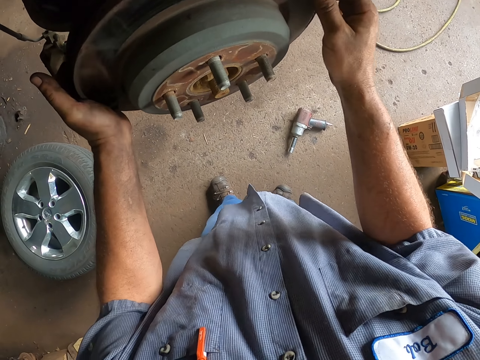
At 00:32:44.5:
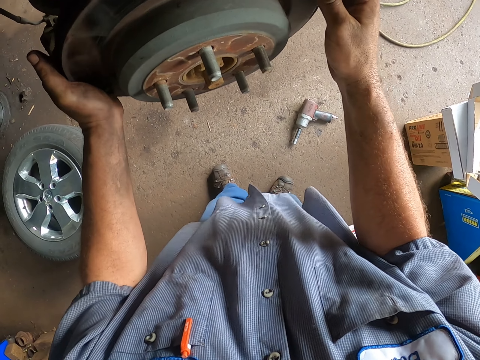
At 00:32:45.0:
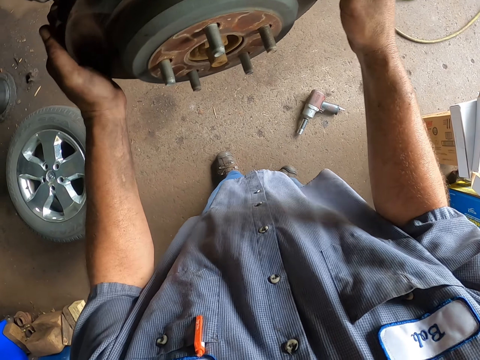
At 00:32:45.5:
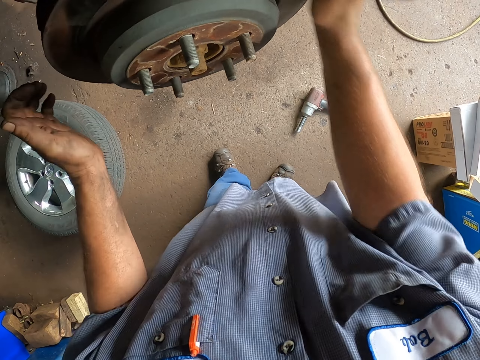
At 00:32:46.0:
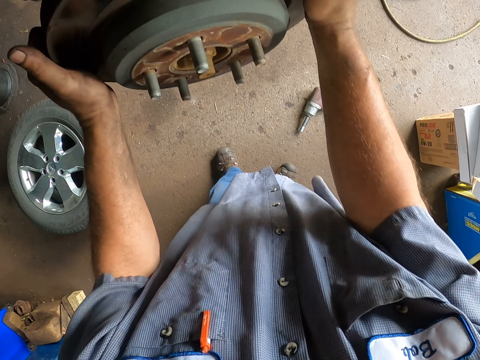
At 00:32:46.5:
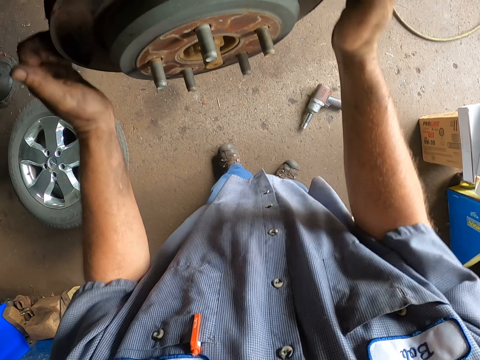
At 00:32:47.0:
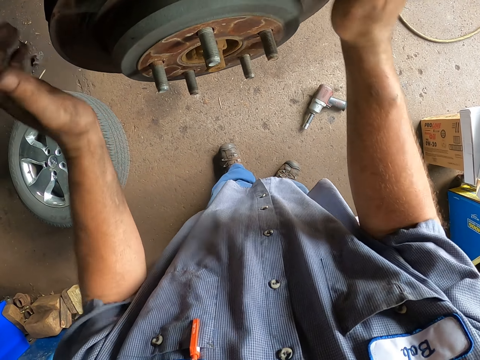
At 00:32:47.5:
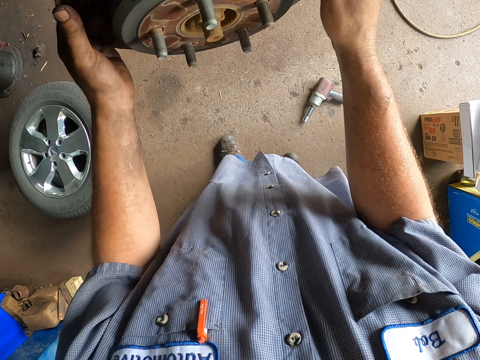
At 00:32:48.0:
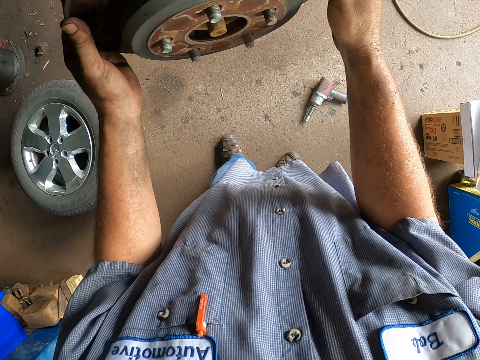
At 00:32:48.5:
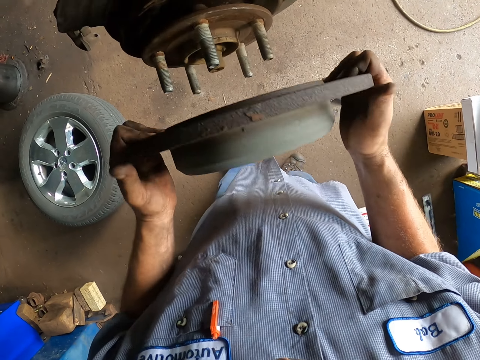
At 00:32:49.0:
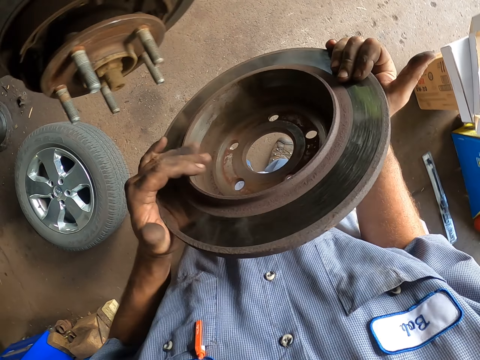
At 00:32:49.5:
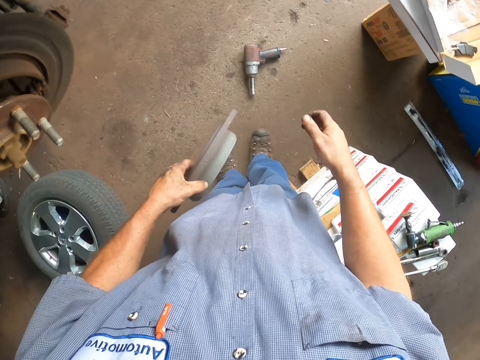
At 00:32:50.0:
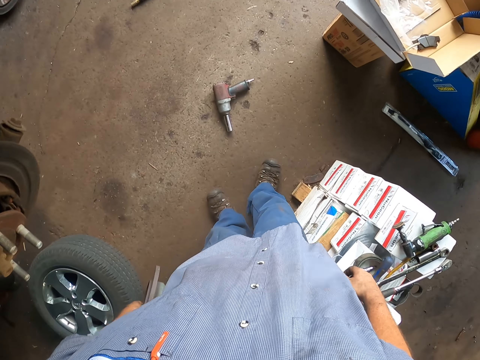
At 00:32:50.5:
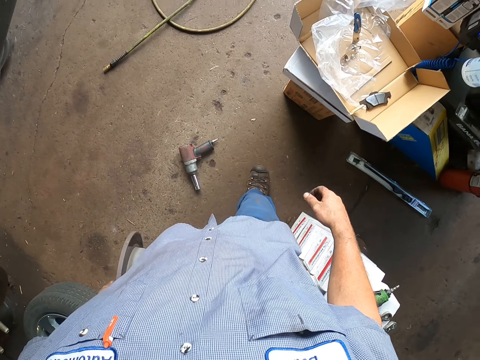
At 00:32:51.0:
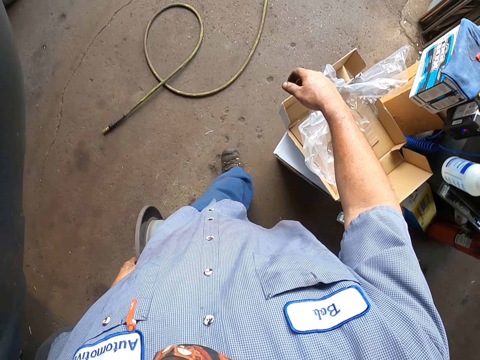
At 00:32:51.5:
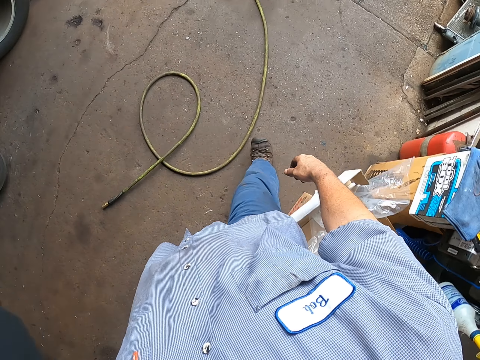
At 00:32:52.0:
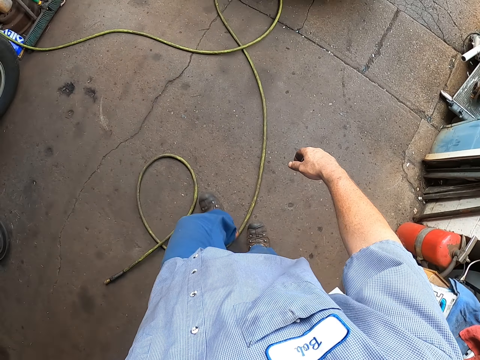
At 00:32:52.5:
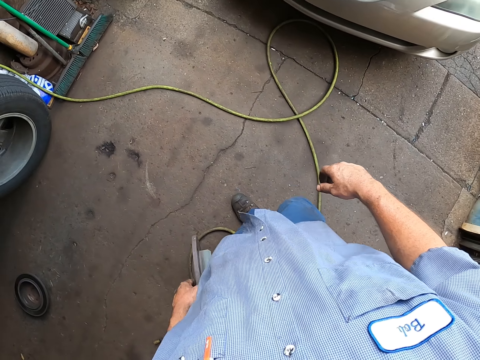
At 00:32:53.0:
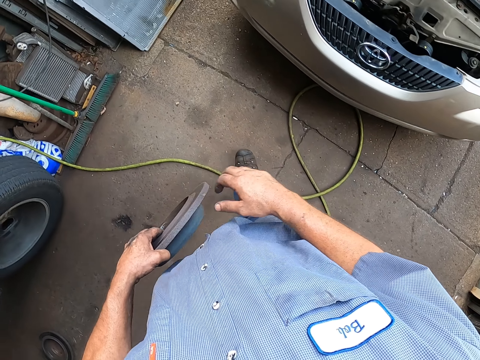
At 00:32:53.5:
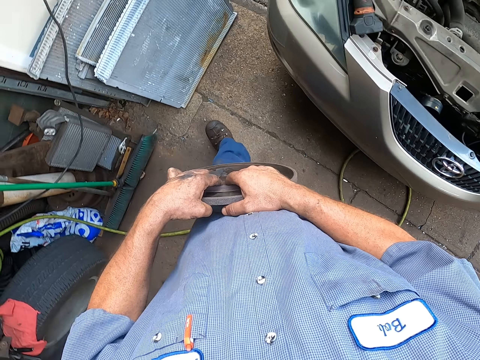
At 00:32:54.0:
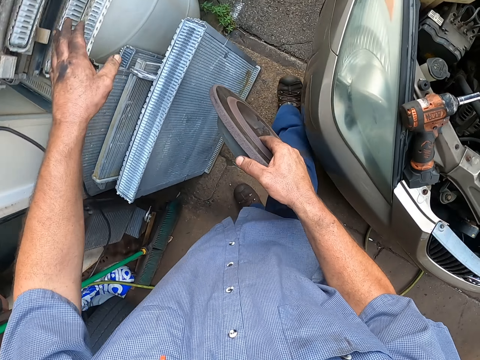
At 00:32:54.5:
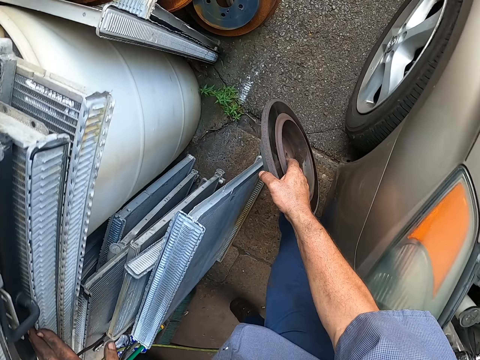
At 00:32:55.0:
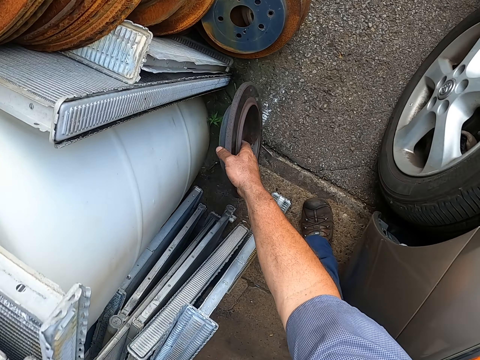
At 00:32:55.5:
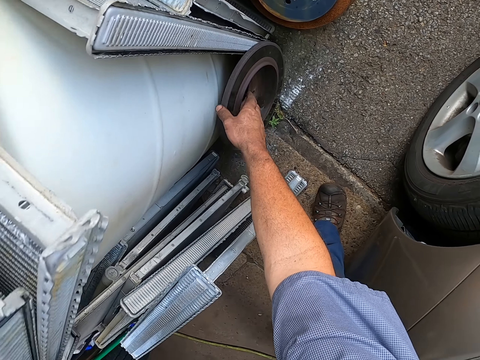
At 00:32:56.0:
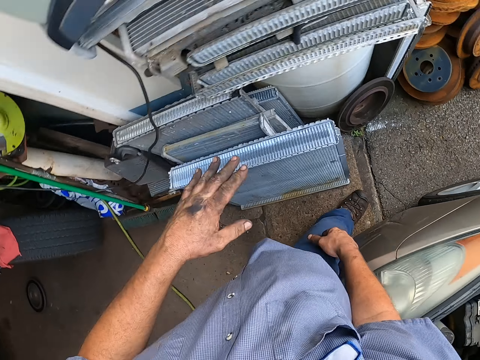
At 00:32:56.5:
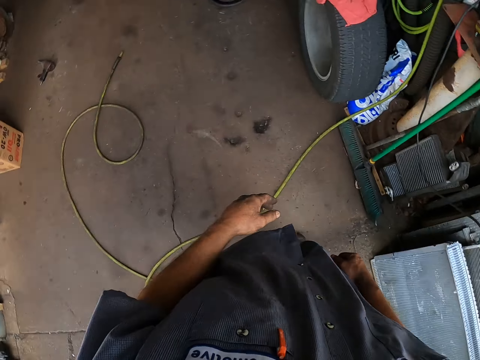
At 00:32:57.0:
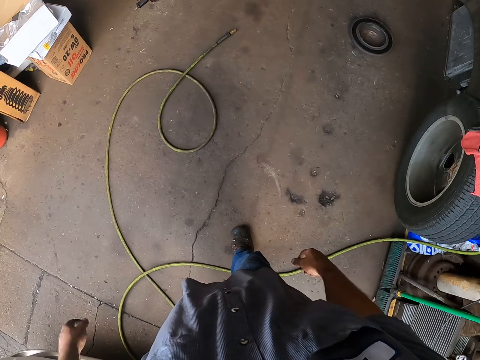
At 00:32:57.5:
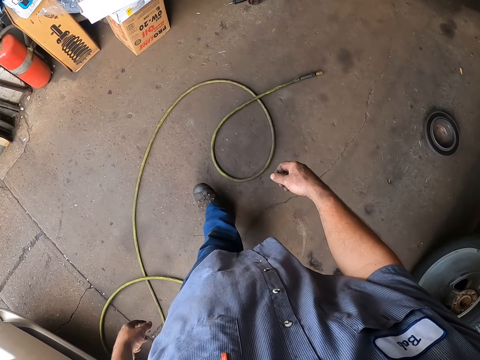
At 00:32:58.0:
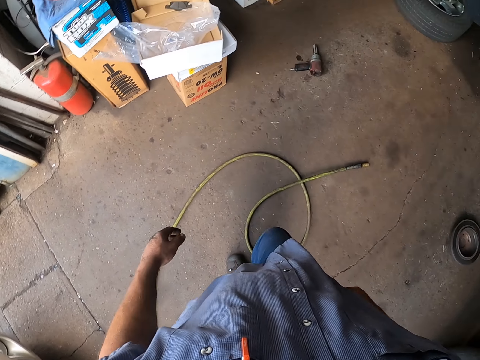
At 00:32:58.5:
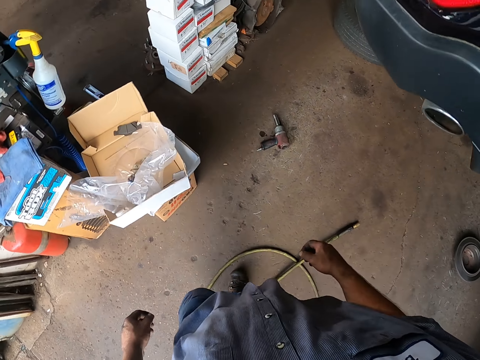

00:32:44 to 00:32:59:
The camera wearer removes the rim. They walk in the garage and look around. They put the brake disc on the floor. They walk in the garage and look around.

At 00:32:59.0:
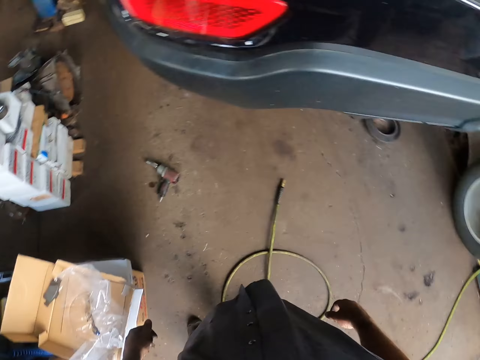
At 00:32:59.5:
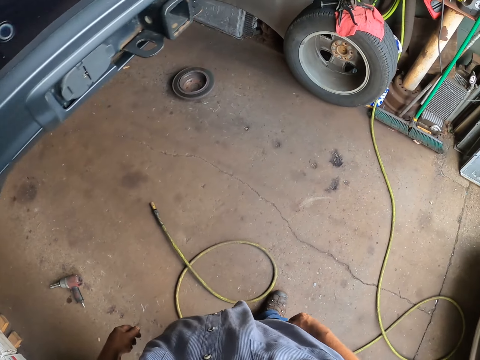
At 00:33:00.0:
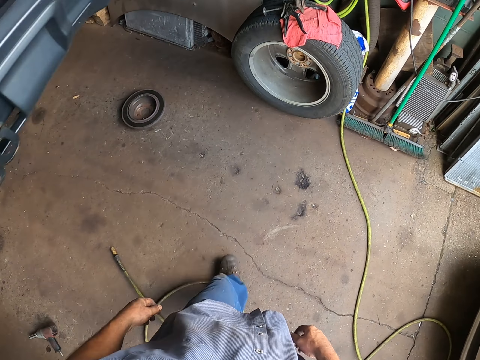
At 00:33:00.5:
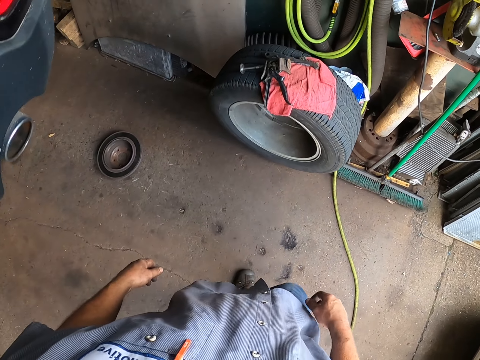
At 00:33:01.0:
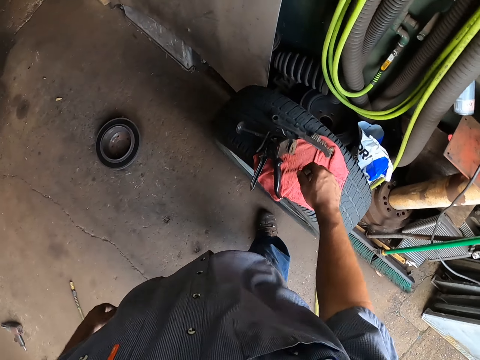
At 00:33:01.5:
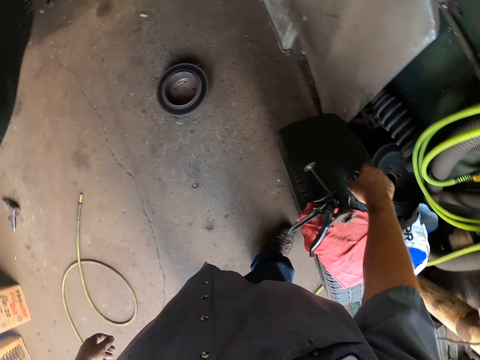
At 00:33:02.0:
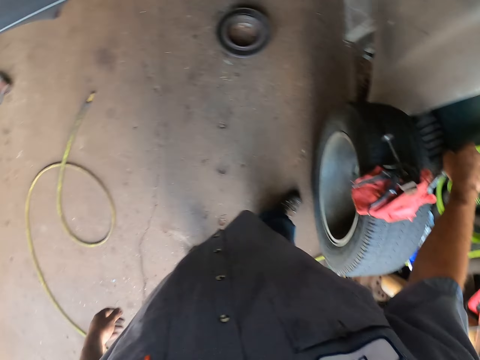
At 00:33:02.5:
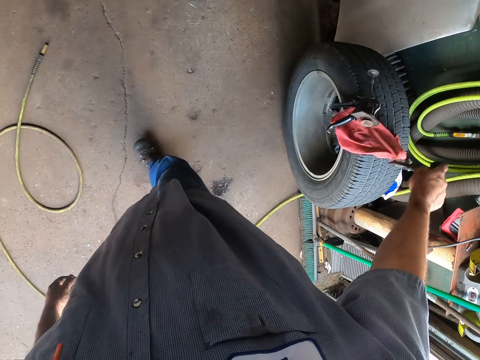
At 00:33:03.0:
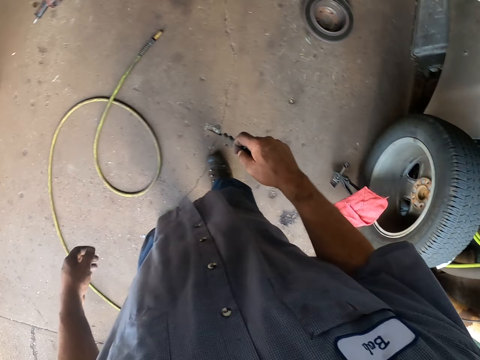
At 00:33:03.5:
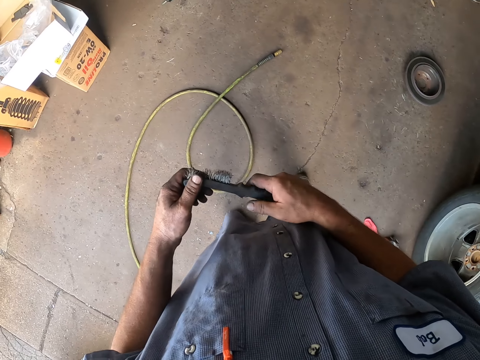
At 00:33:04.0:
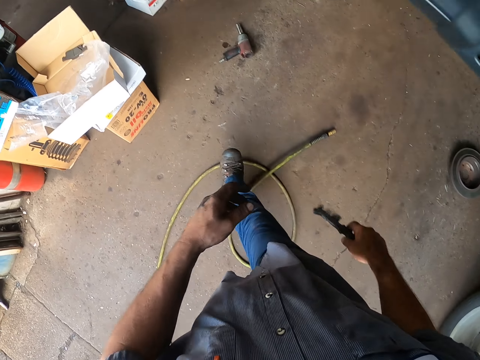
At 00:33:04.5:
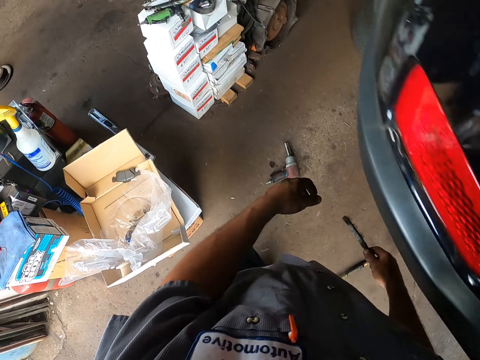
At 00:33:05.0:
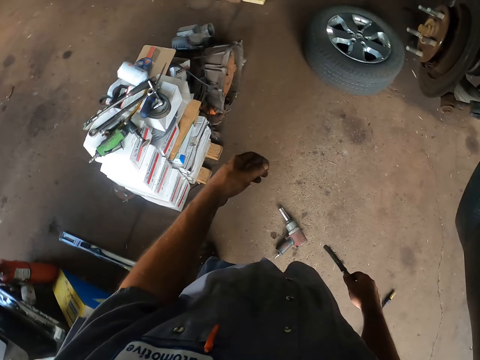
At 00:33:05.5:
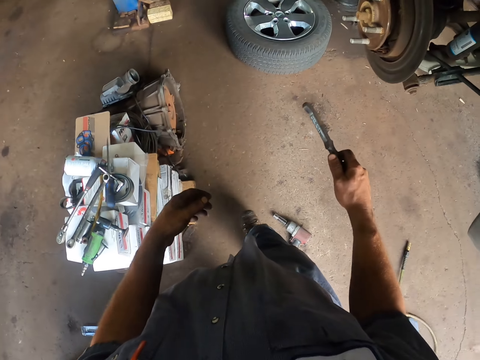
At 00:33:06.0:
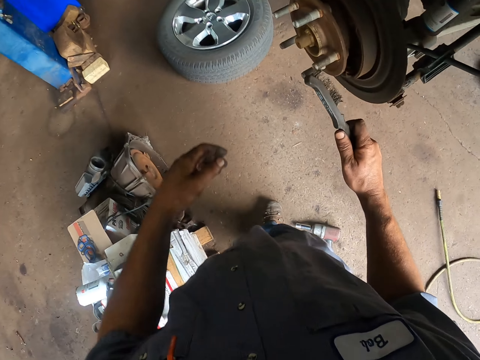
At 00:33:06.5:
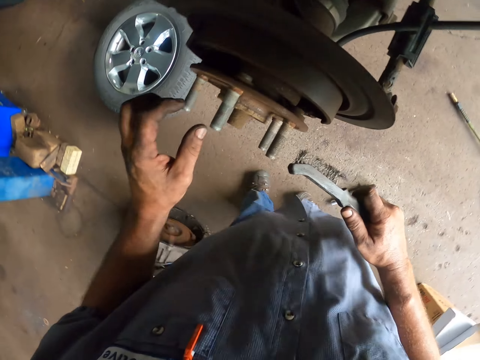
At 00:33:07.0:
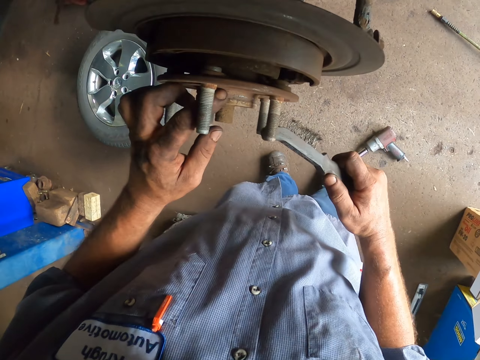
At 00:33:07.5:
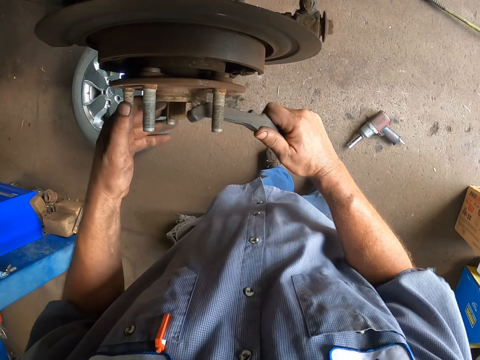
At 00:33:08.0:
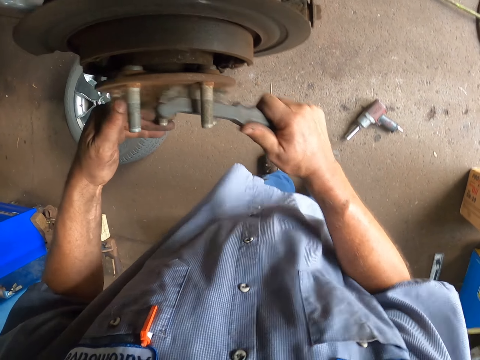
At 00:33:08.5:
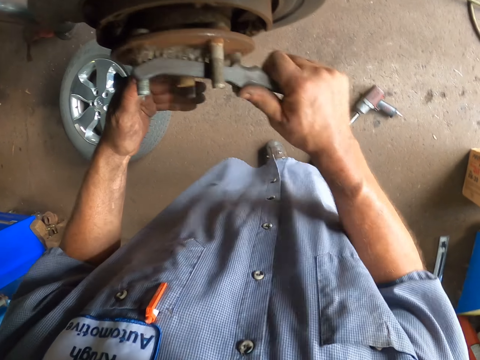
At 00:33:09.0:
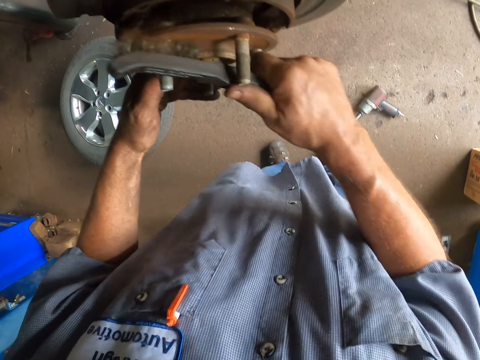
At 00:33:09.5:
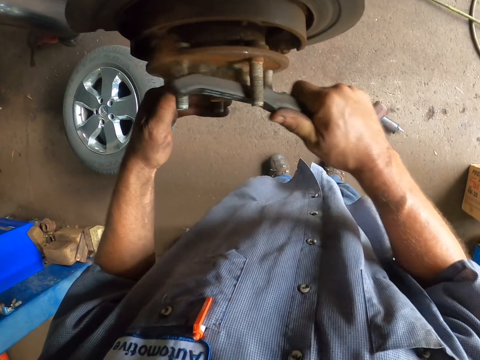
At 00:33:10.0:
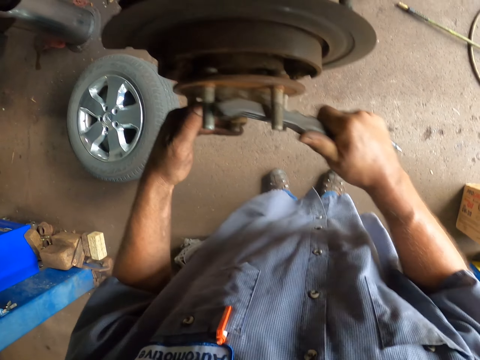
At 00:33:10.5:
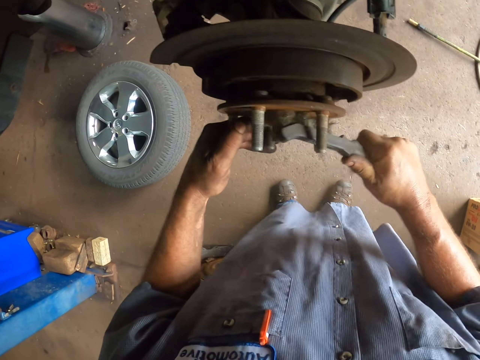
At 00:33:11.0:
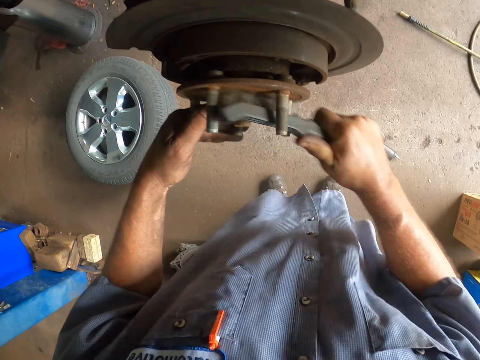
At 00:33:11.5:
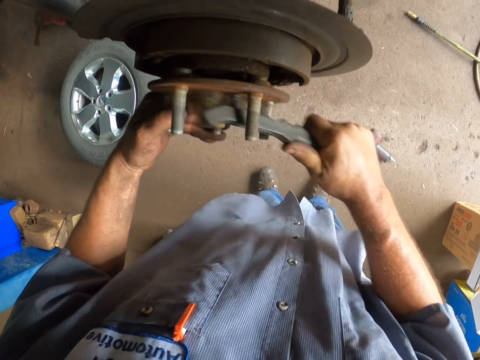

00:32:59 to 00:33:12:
The camera wearer walks in the garage and looks around. They pick up the rust brush from the tire. They walk in the garage and look around. They clean the wheel hub with the brush.
